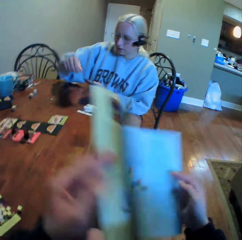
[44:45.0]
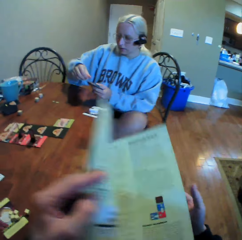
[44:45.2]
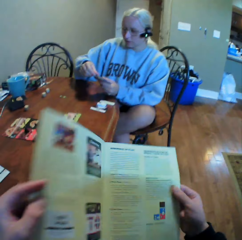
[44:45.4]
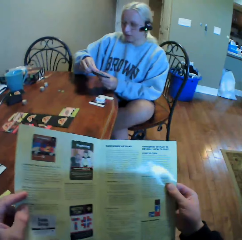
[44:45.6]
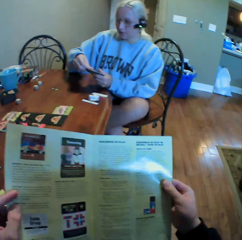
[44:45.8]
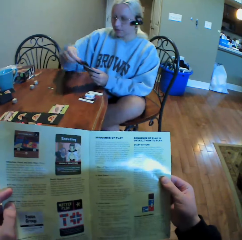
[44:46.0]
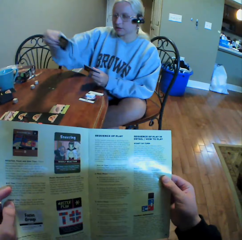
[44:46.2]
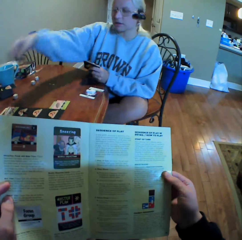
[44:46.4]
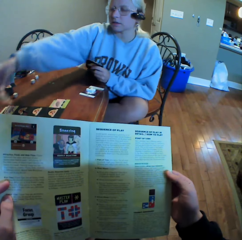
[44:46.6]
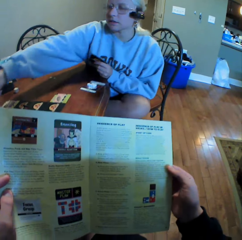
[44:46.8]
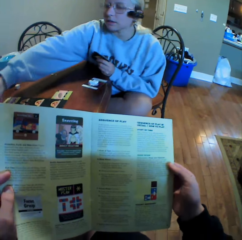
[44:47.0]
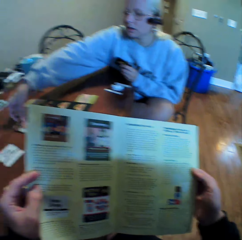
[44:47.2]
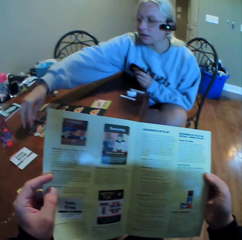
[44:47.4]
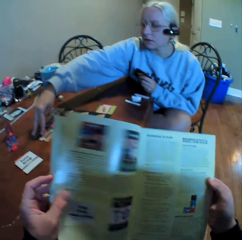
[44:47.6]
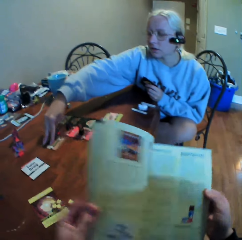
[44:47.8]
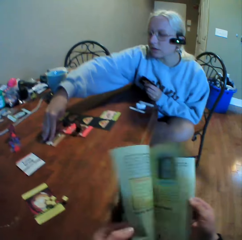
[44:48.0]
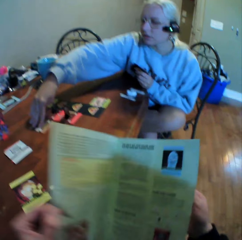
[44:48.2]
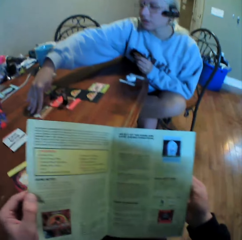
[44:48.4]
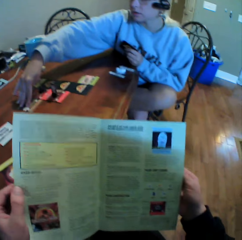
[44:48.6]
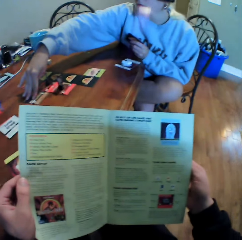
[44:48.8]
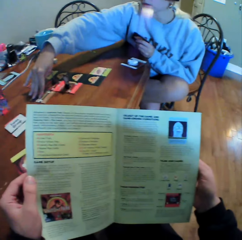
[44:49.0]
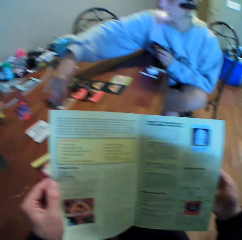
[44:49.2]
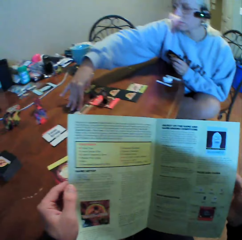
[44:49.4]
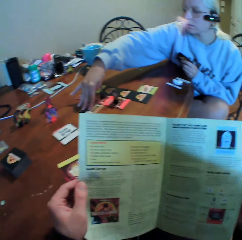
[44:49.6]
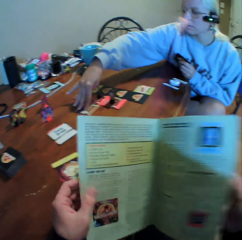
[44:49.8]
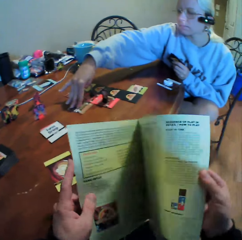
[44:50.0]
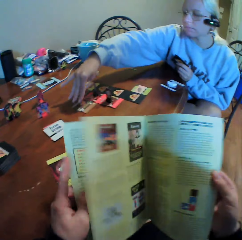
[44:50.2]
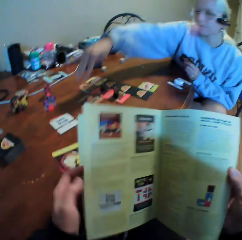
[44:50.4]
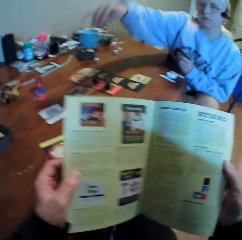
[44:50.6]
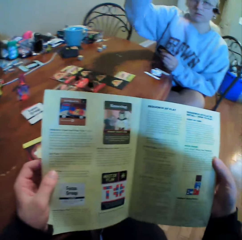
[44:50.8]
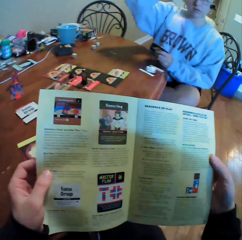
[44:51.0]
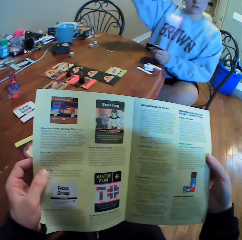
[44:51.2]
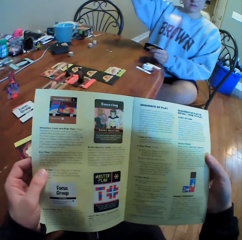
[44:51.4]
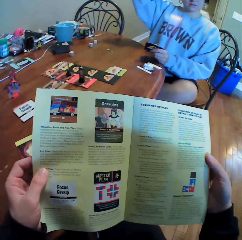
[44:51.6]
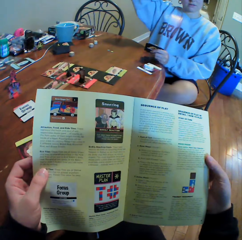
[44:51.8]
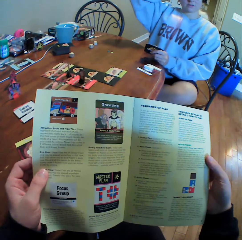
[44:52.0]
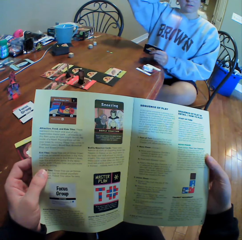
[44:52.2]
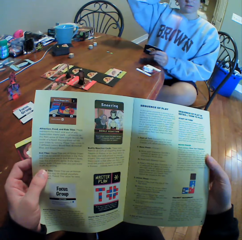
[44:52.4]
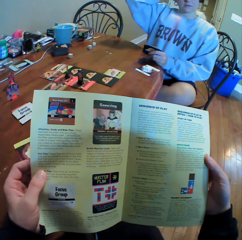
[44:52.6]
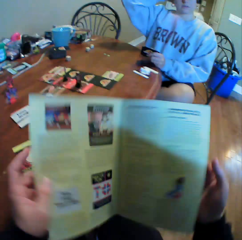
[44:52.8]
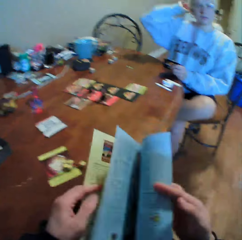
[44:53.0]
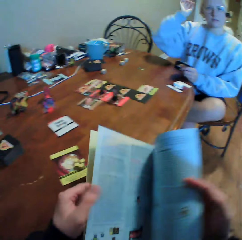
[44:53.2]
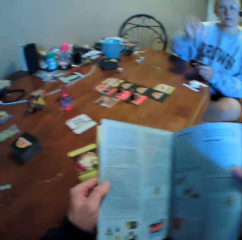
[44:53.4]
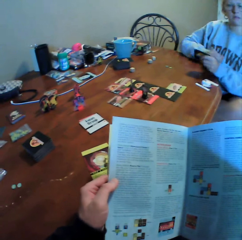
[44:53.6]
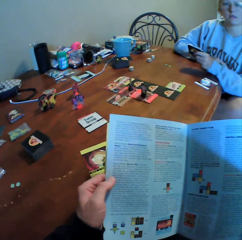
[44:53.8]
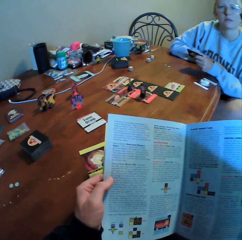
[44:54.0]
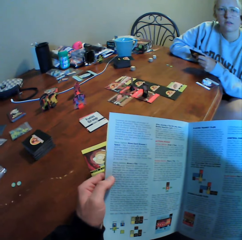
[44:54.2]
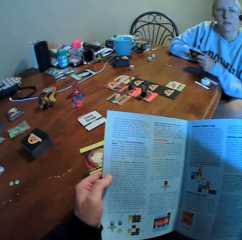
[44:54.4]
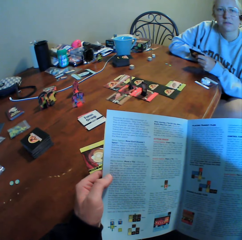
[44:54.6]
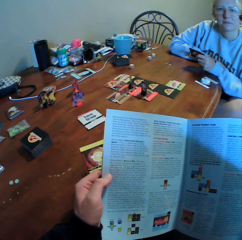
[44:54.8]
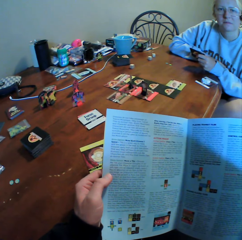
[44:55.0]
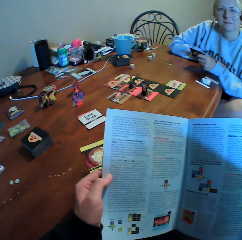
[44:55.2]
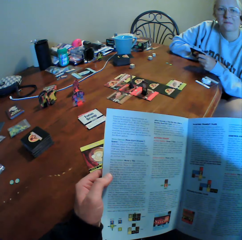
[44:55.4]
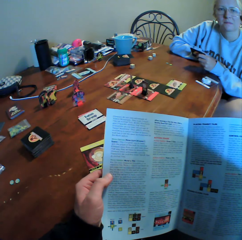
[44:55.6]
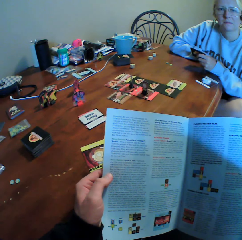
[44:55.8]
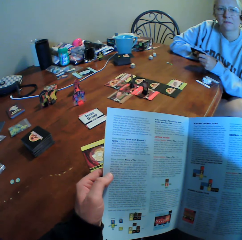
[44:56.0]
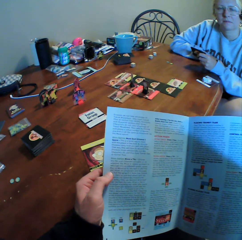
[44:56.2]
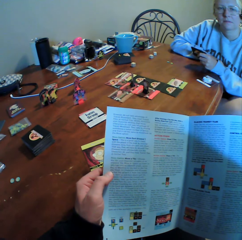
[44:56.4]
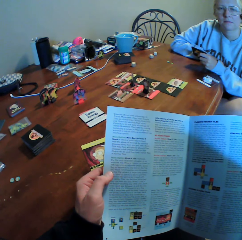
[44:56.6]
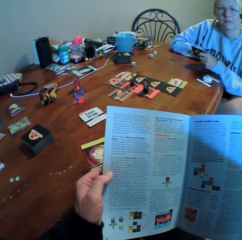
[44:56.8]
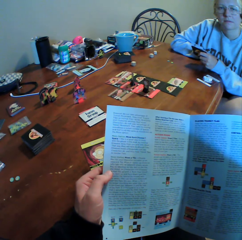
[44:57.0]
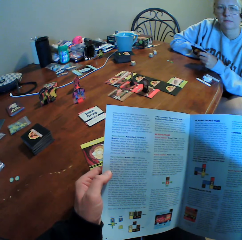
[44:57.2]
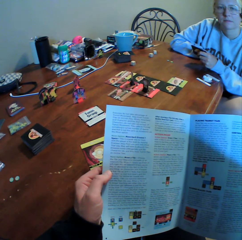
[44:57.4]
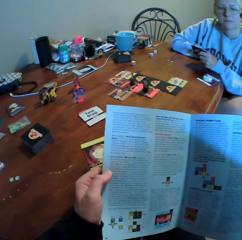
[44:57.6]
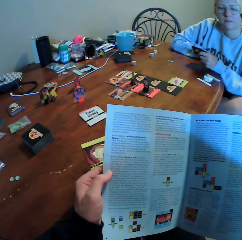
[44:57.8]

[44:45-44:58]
The camera wearer turns the book page. A woman picks up cards. The camera wearer reads the book. The woman puts a card on the table and moves the card on the table. The camera wearer turns the book page. They read the book. They turn the book page. The woman moves around and places something on the table. The camera wearer reads the book. The woman touches her head and does something. The camera wearer reads the book. They turn the book page. The woman puts her hands on the table. The camera wearer reads the book. The woman looks at something. The camera wearer reads the book.

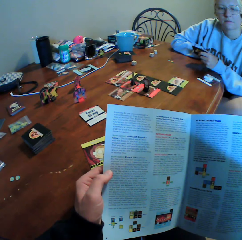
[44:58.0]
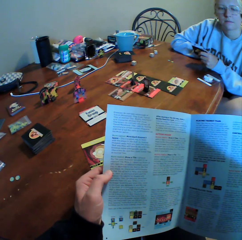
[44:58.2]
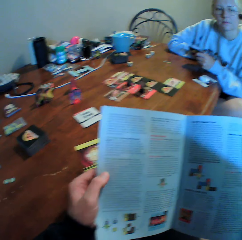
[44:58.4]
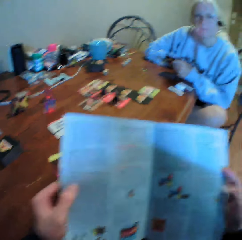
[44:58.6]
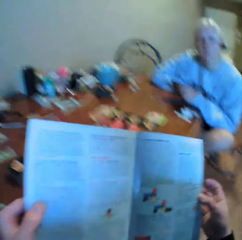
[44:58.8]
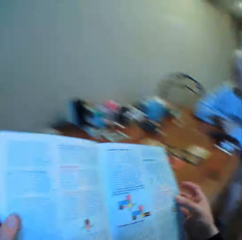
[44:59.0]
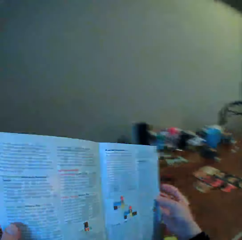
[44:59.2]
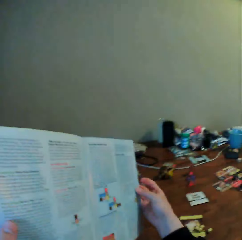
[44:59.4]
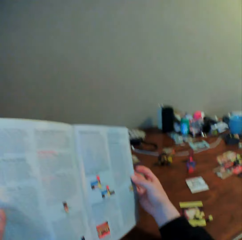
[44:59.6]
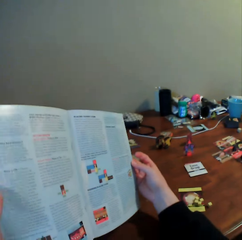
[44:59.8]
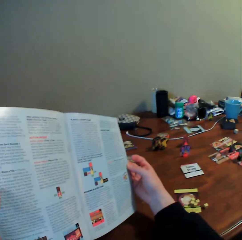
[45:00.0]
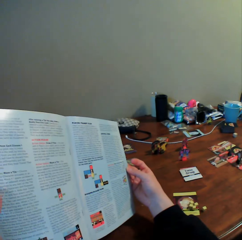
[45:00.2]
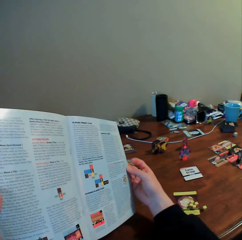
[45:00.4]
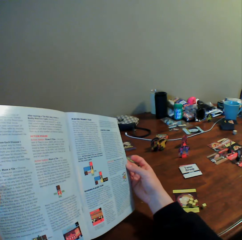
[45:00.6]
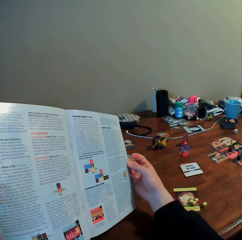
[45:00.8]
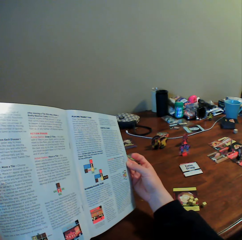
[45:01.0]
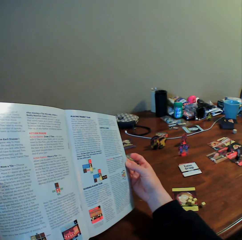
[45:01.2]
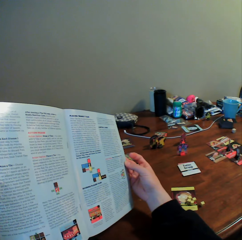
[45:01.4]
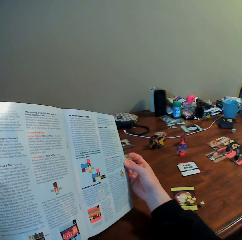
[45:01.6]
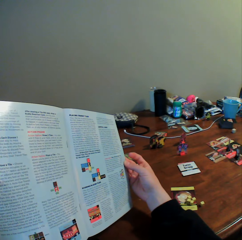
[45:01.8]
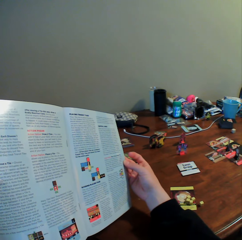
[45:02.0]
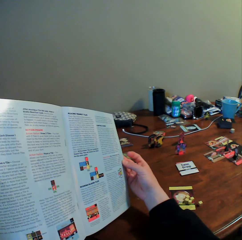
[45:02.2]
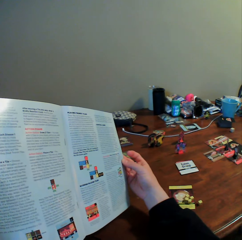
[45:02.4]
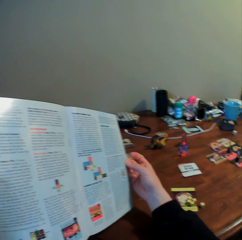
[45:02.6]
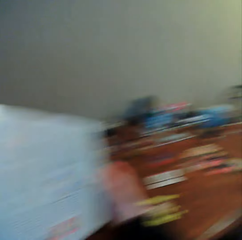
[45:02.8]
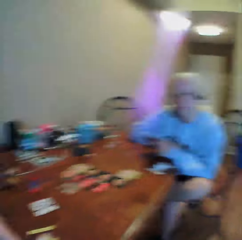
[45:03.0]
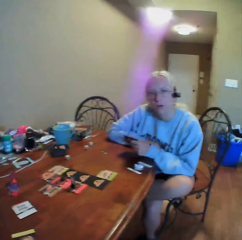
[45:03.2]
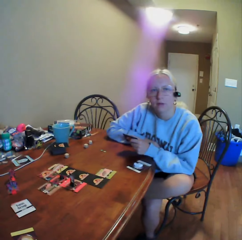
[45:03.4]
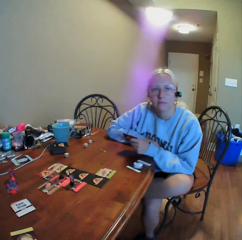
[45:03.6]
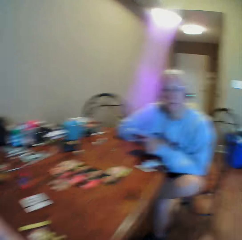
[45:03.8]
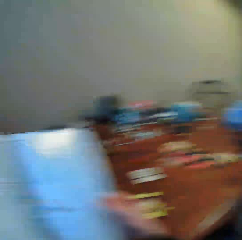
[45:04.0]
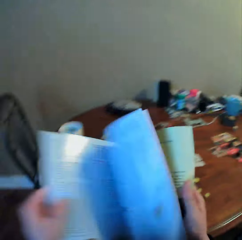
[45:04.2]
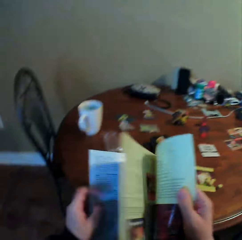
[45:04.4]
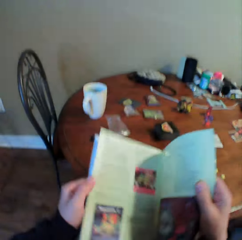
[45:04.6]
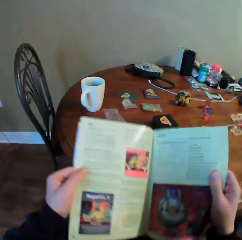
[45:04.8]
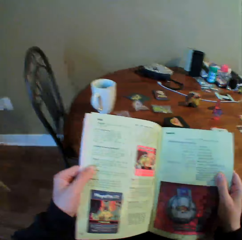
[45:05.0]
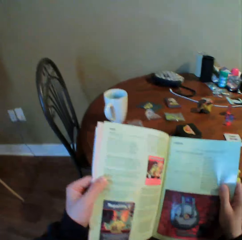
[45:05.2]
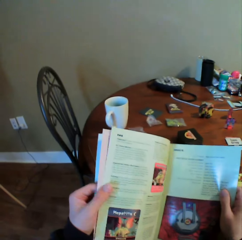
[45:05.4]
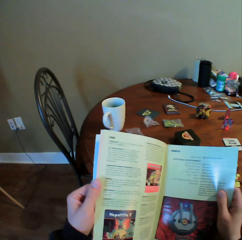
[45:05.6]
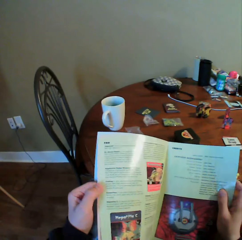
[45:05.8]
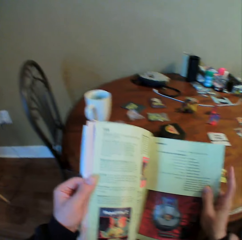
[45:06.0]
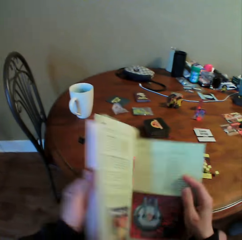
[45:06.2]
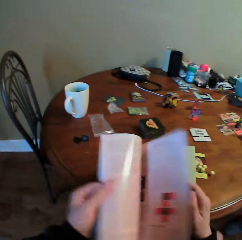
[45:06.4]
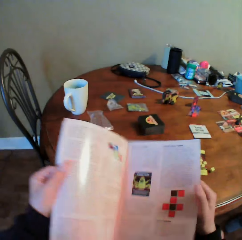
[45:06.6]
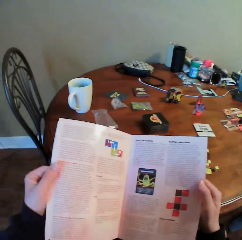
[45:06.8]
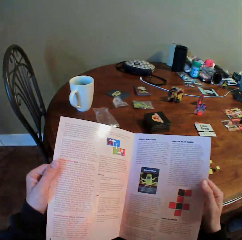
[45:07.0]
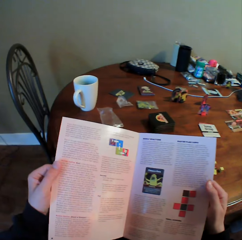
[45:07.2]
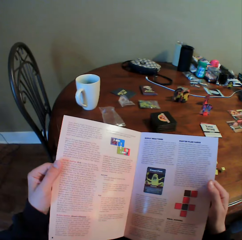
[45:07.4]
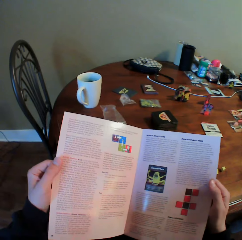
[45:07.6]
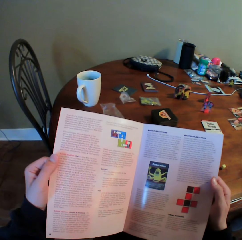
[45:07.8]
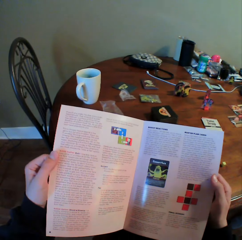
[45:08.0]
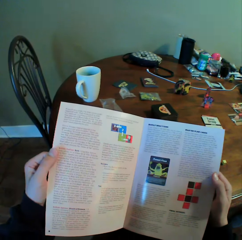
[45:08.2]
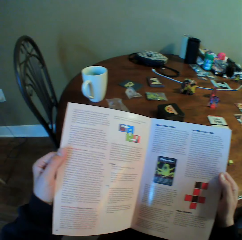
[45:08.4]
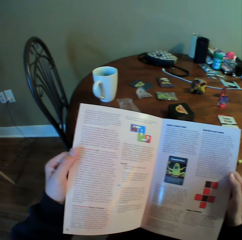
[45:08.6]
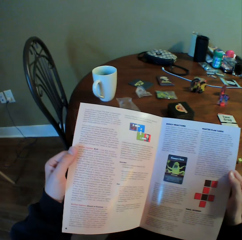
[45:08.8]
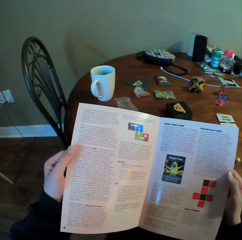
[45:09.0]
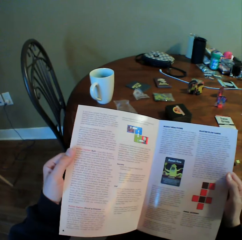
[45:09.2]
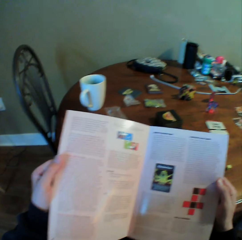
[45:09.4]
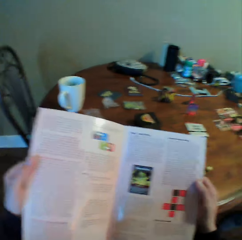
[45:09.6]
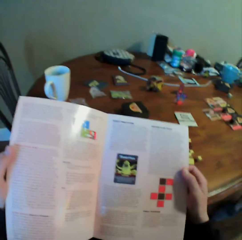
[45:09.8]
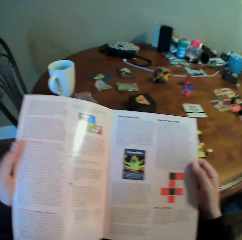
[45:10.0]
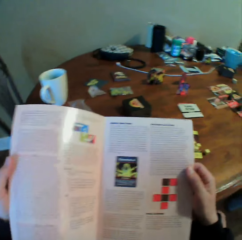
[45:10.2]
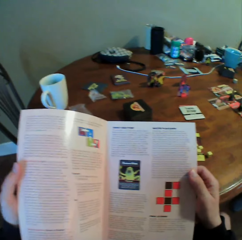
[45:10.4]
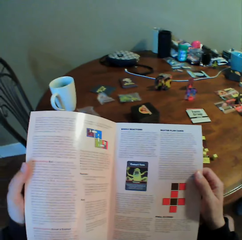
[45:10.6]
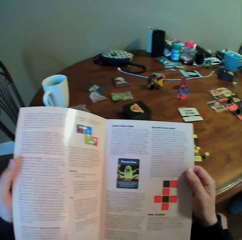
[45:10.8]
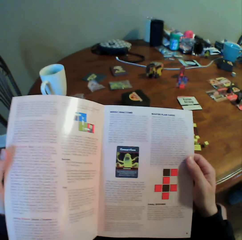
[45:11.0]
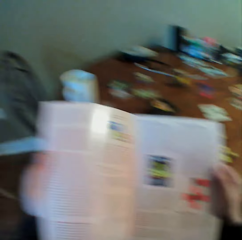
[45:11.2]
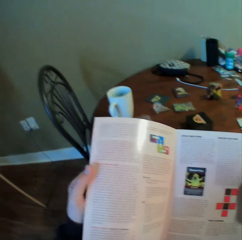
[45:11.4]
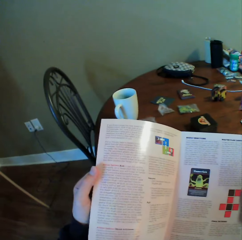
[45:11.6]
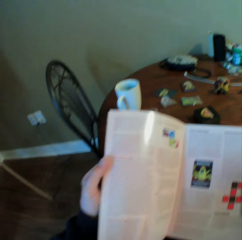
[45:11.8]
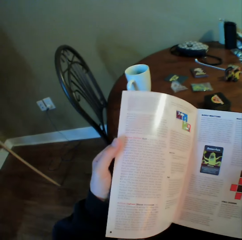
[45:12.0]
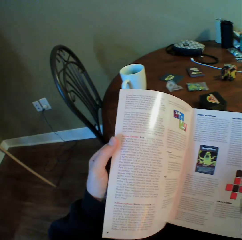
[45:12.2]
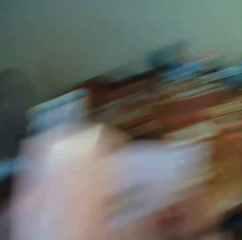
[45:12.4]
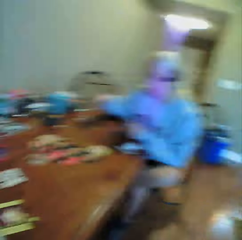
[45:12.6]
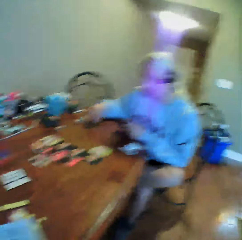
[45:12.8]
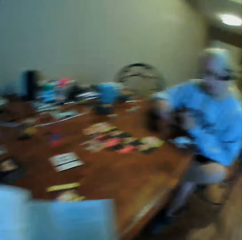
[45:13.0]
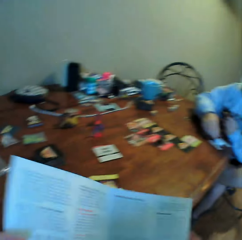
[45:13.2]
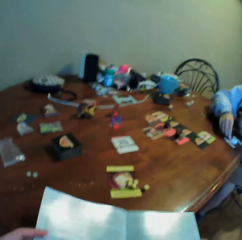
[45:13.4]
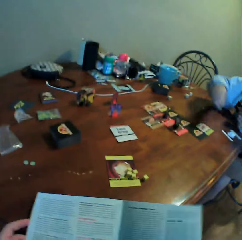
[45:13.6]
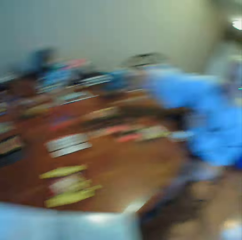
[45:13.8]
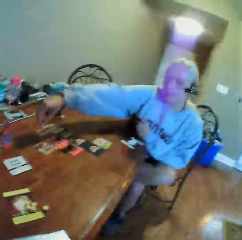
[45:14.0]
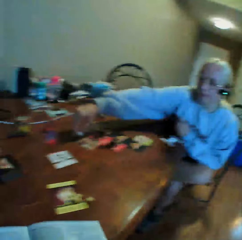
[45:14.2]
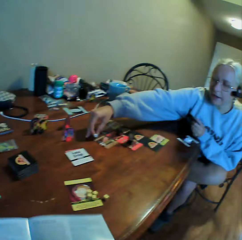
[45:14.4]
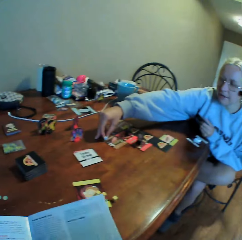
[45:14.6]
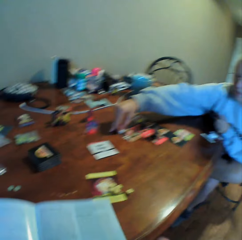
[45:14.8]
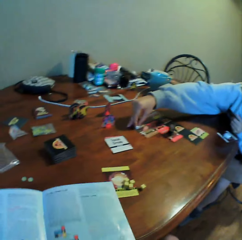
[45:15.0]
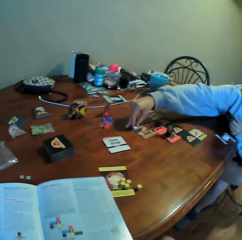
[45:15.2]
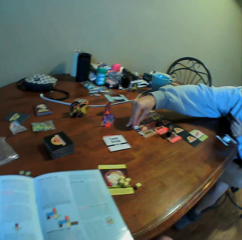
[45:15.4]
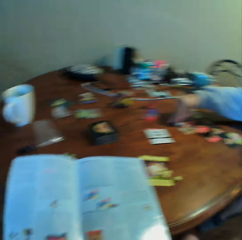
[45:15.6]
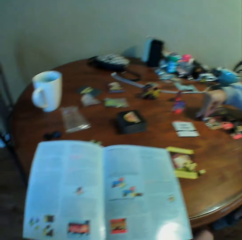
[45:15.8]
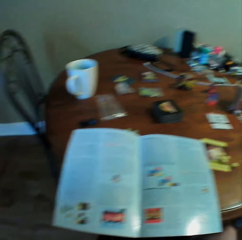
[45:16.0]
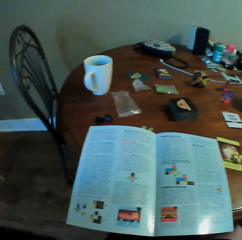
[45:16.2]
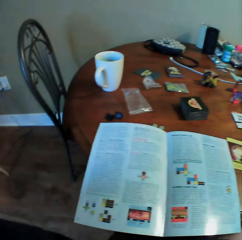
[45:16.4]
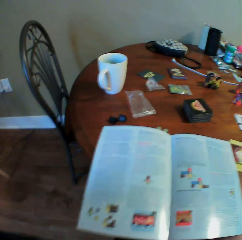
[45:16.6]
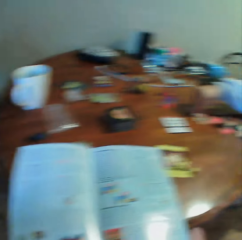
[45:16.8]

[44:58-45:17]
The camera wearer moves around and looks around. They show a woman a book. They read the book. The woman looks around. The camera wearer looks around. They turn the book page. They read the book. The woman sits on a chair. The camera wearer turns the book page. They read the book. The woman sits on a chair. The woman picks up dice on the table. The camera wearer looks around. The woman holds the dice on the table. The camera wearer reads an instruction booklet.
